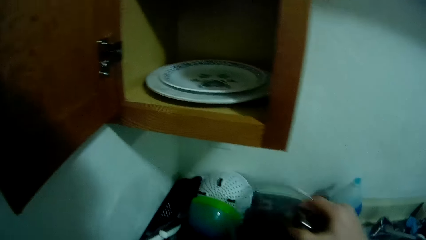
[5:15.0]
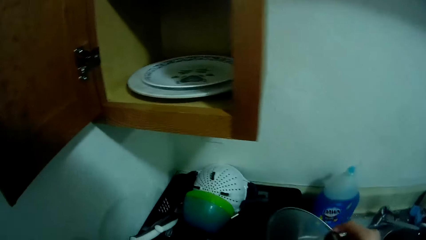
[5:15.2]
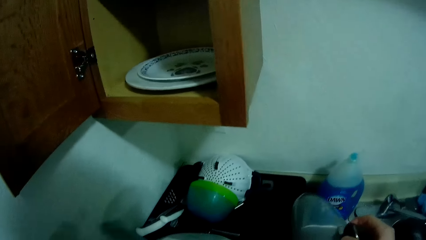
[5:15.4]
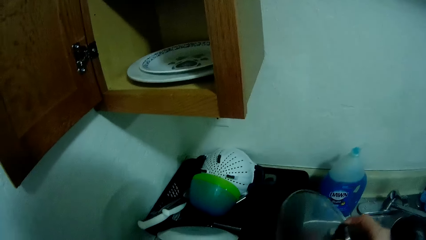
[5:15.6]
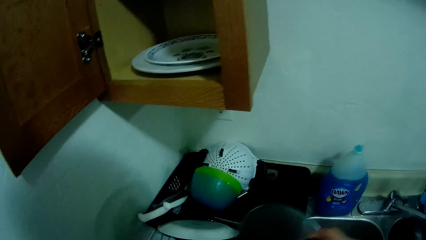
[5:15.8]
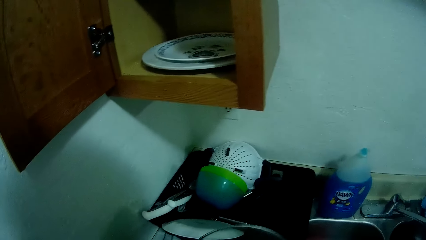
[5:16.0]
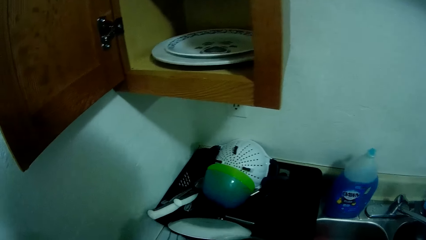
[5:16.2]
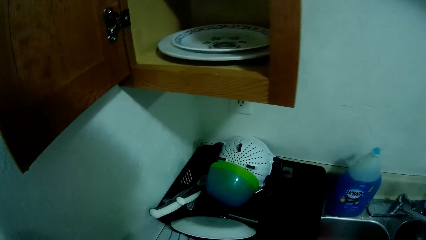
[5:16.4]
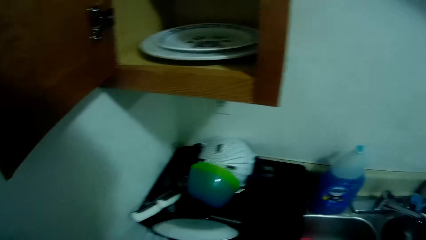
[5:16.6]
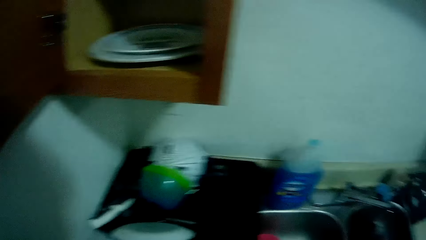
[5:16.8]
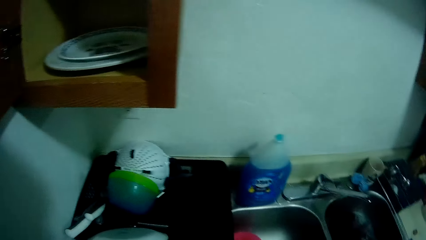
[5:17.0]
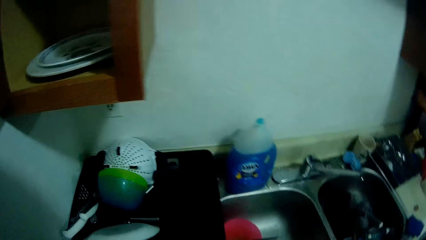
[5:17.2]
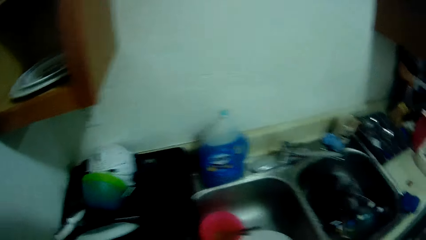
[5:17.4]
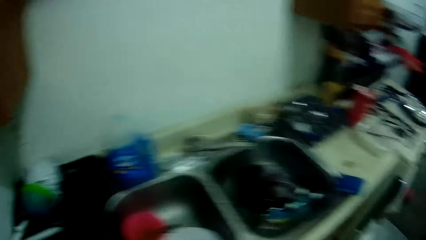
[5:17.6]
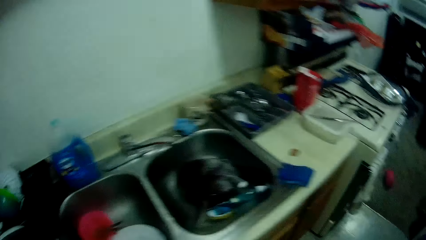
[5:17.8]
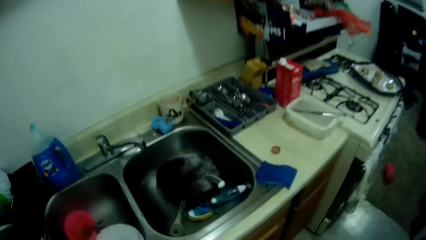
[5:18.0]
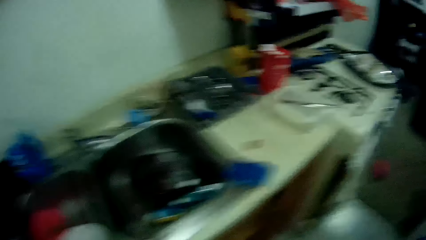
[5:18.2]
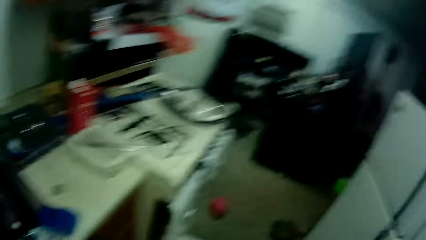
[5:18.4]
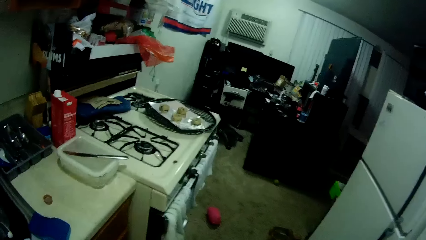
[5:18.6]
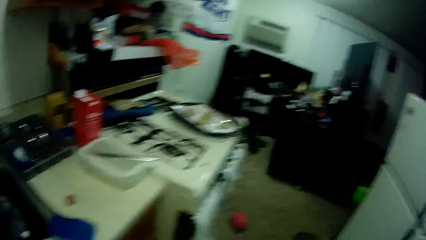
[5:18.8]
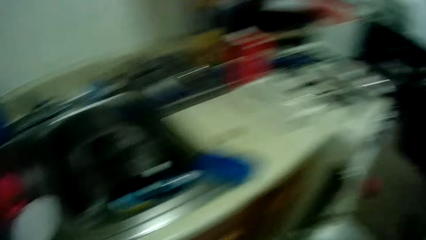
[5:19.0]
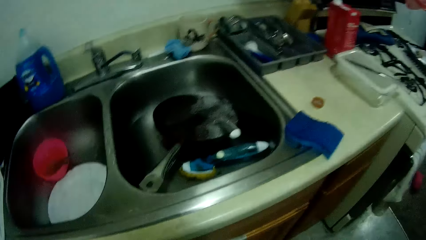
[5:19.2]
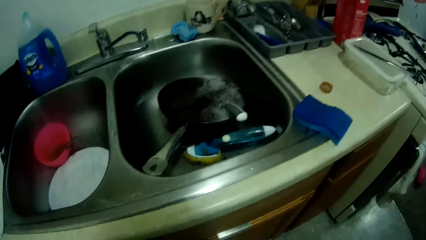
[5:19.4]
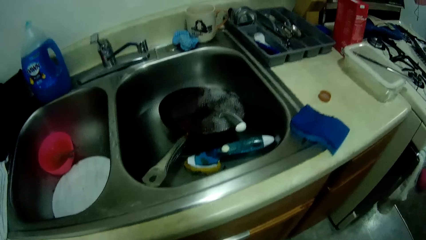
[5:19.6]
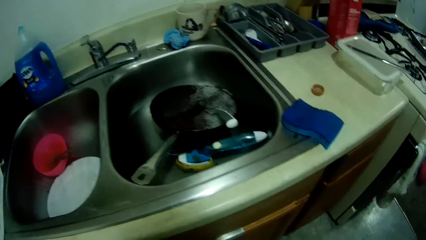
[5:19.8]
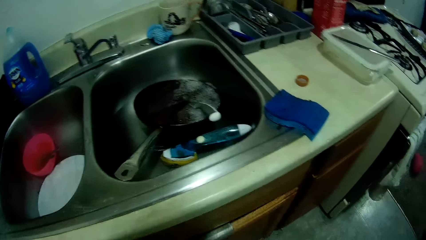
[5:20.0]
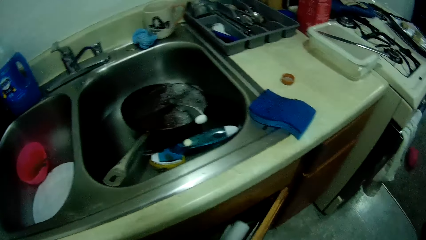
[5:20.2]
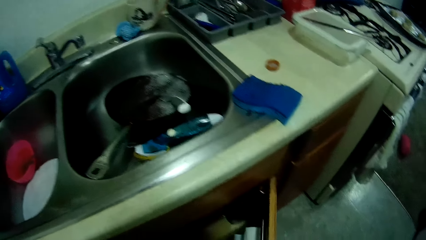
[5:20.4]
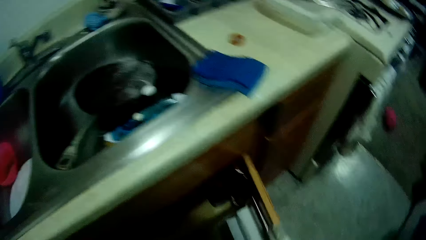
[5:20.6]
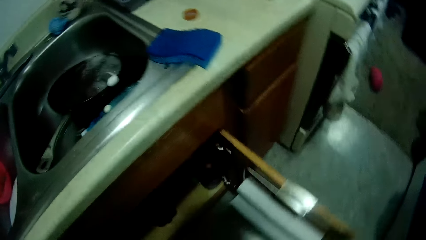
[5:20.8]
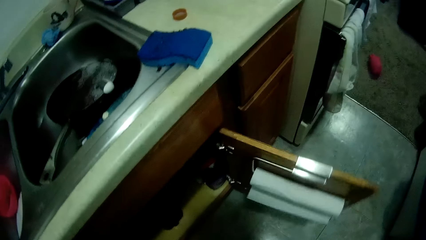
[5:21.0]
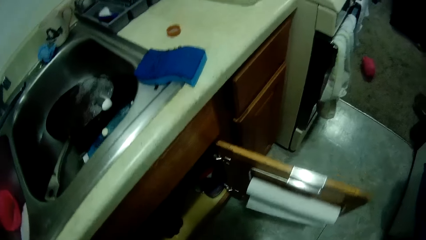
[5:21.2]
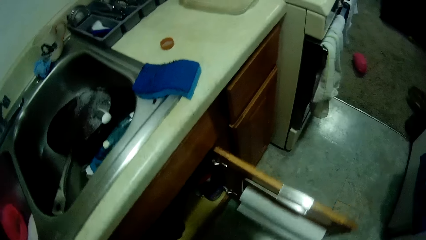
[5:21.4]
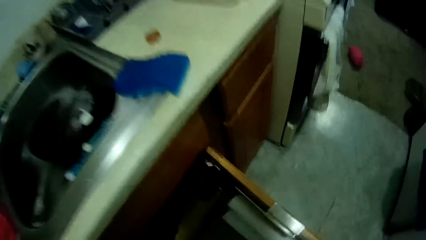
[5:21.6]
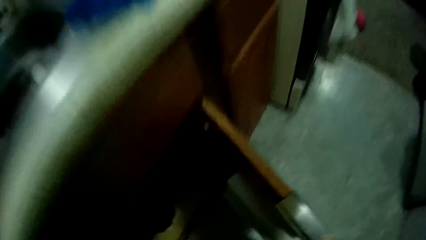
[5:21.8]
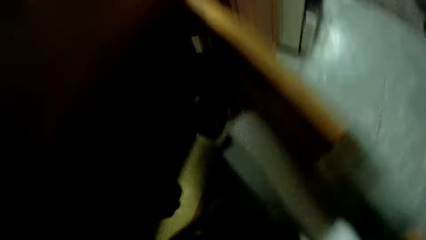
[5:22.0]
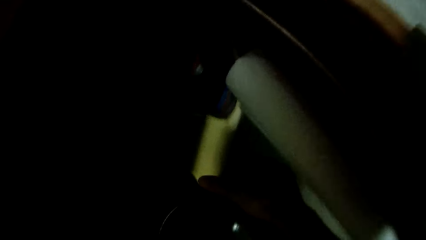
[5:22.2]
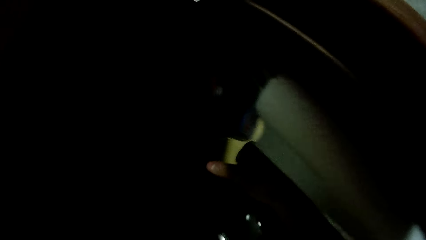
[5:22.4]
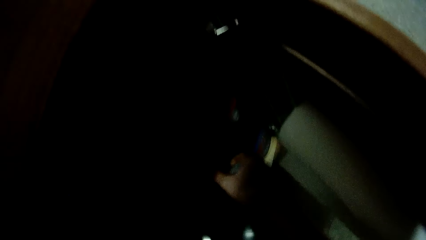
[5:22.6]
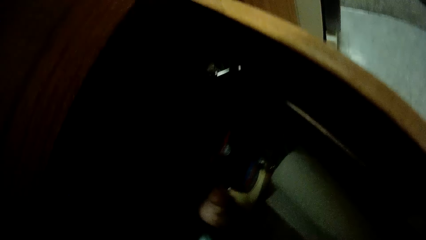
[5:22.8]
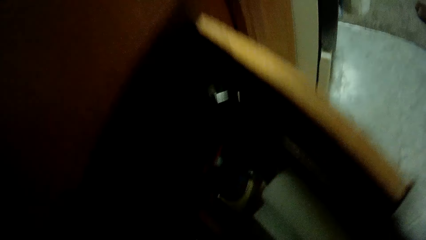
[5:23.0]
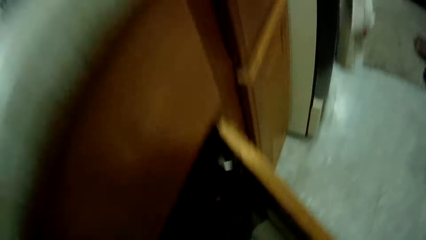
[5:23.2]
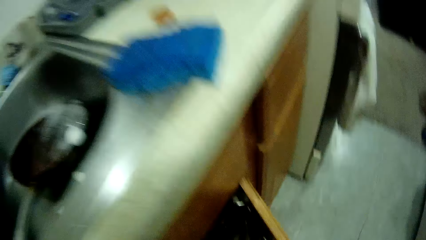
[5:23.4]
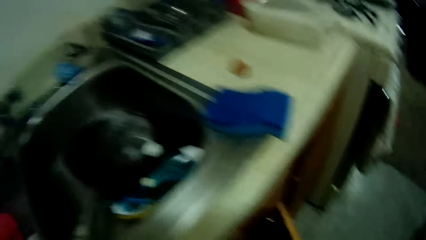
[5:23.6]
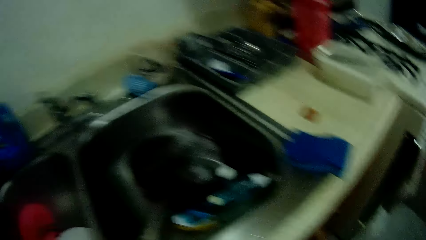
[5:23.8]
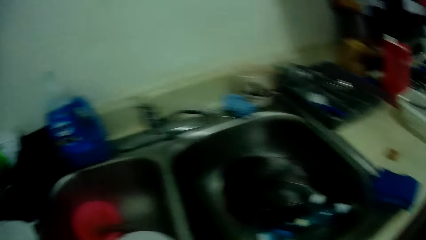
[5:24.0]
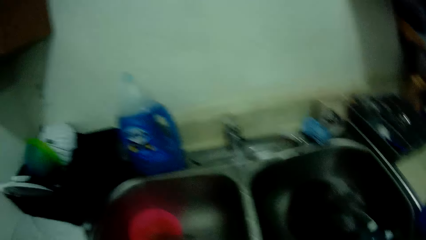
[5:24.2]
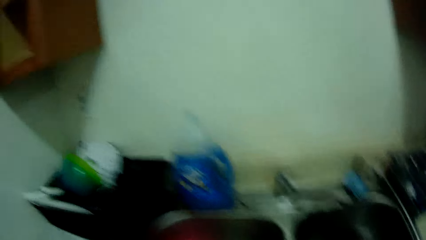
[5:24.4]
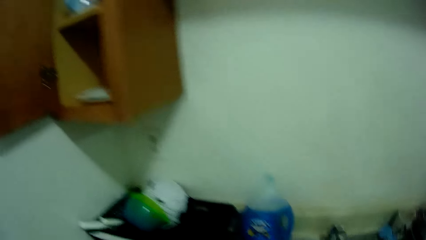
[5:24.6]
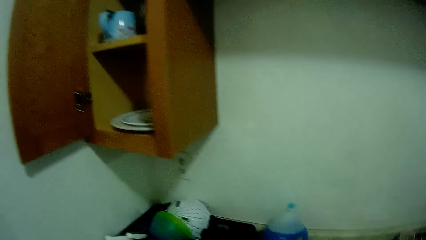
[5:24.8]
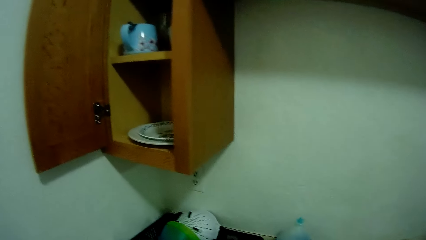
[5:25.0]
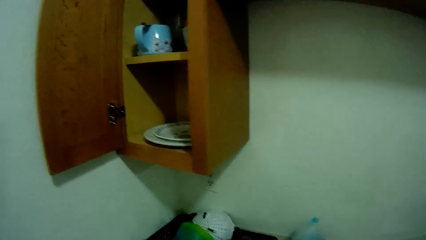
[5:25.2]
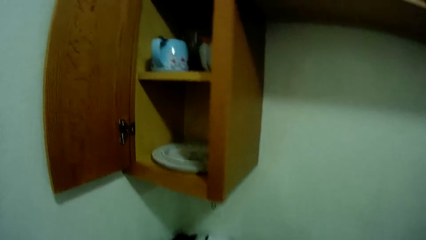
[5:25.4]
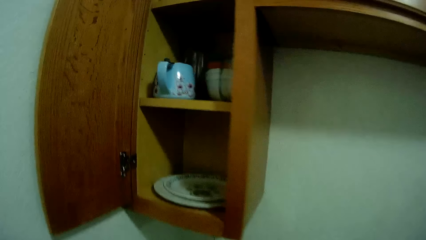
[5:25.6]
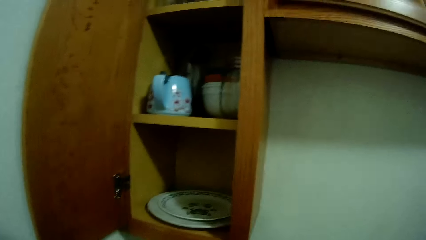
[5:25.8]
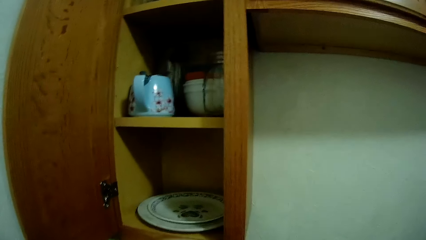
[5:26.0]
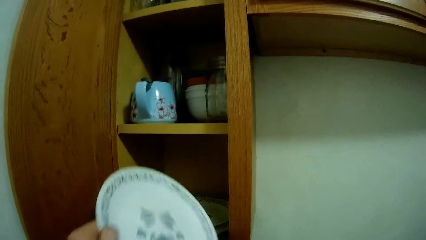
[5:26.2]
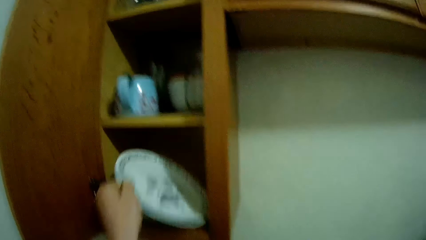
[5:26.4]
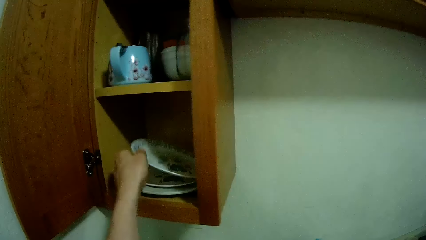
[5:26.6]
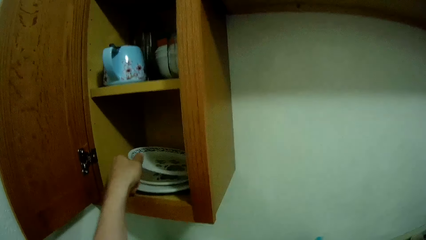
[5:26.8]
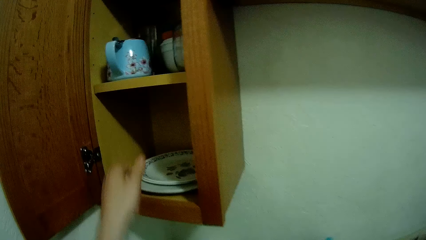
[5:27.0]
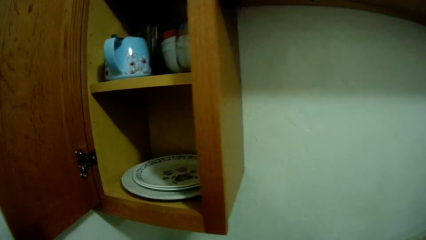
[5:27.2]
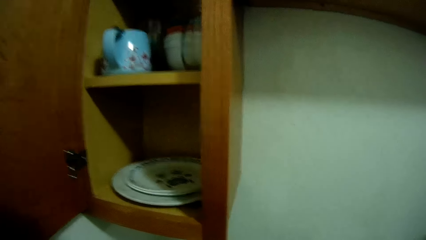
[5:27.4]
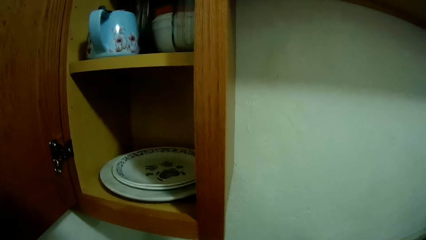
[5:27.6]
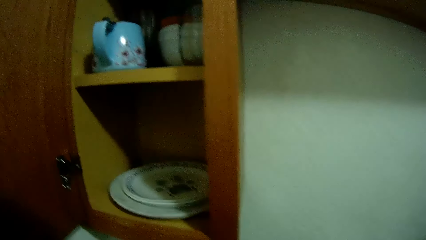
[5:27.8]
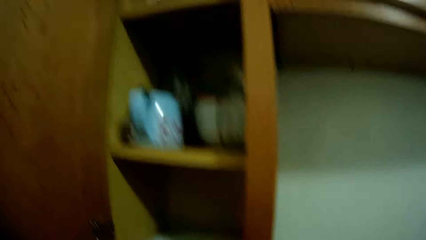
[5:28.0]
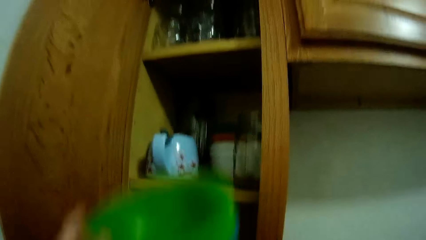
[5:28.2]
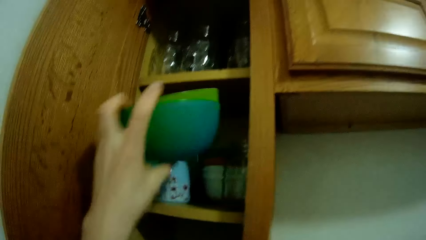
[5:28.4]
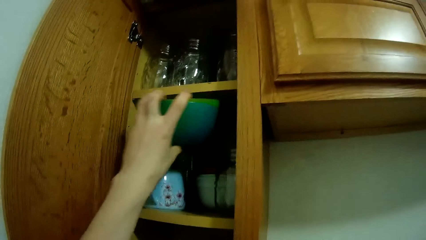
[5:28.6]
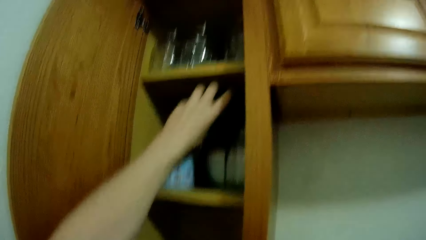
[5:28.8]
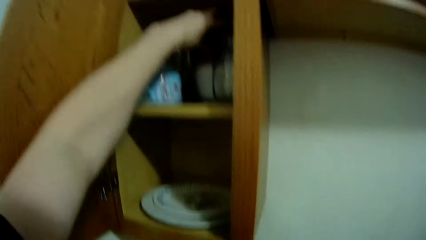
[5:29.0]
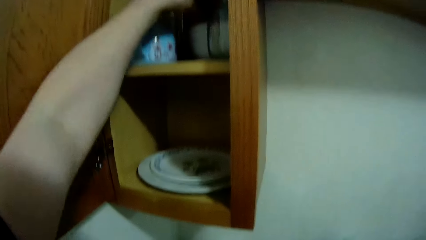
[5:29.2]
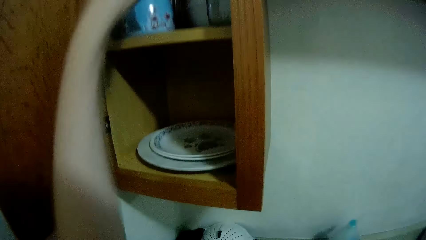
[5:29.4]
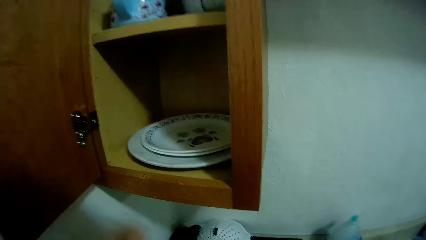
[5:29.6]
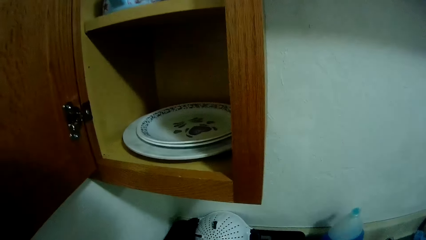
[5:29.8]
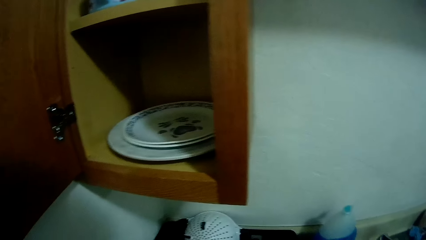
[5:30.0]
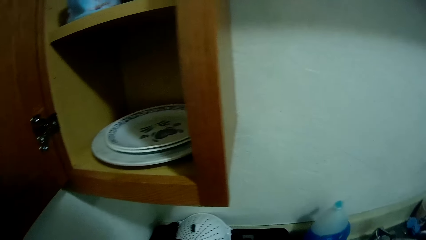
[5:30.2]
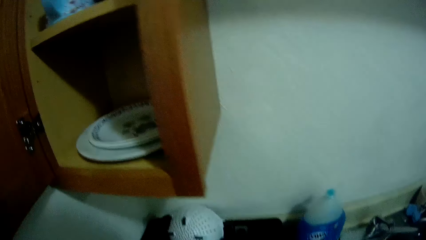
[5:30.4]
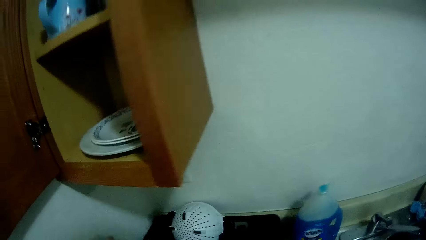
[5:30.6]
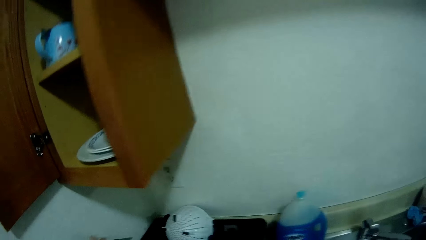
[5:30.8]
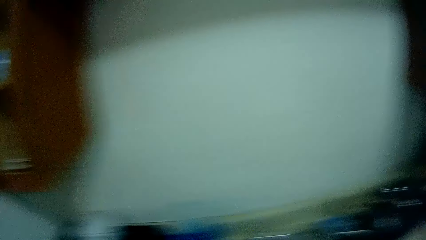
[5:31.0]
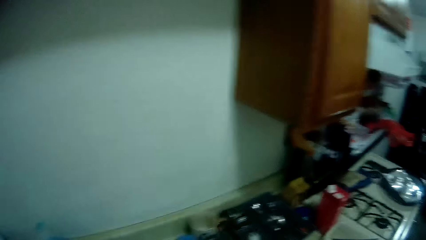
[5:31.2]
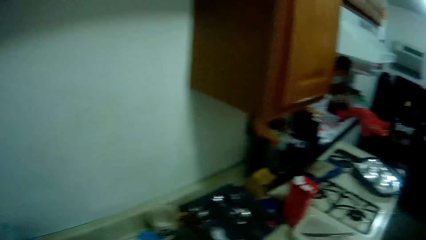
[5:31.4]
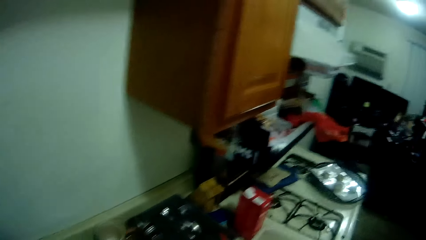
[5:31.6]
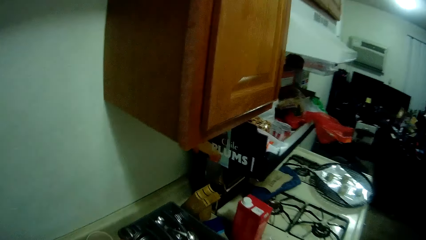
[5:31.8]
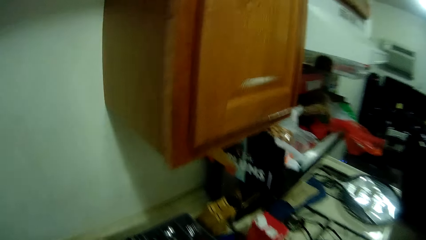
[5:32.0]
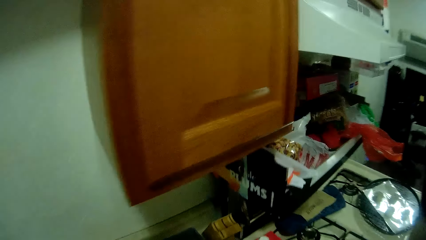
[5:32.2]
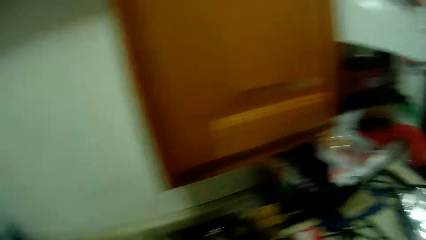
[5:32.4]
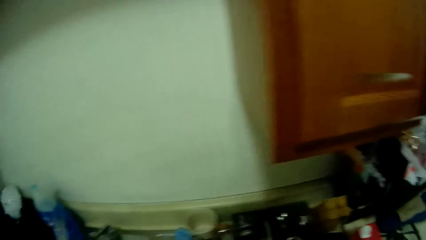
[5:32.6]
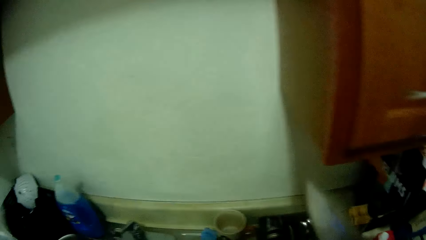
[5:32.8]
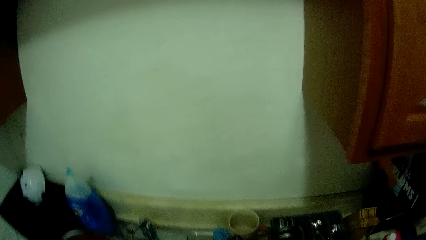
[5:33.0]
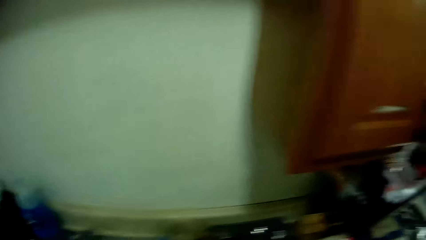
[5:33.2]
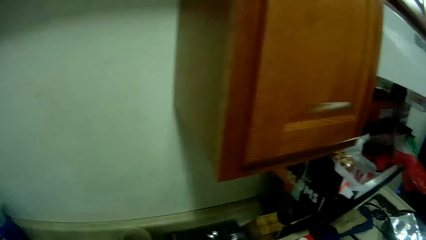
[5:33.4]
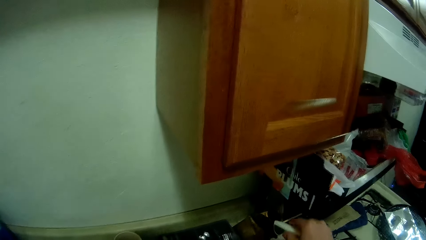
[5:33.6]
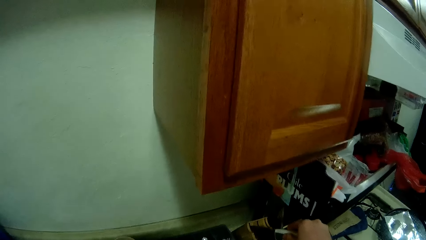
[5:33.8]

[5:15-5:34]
The camera wearer picks up a pot cover from a countertop with her right hand. She drops the pot cover on the countertop. She moves around a kitchen. She opens a cabinet with her right hand. She picks up a plate from the cabinet with her left hand. She moves around the kitchen. She drops the plate on another plate in a top cabinet with her left hand. She looks around the kitchen. She drops two bowls in the top cabinet with her left hand. She walks around the kitchen.
